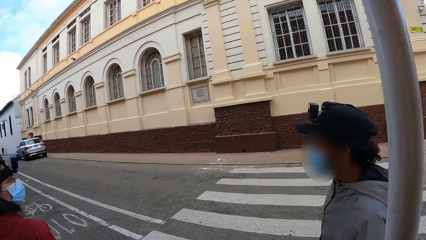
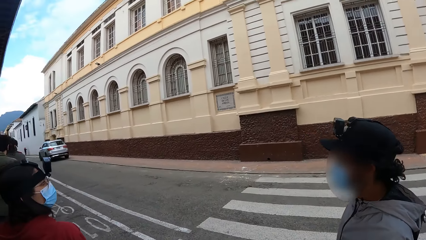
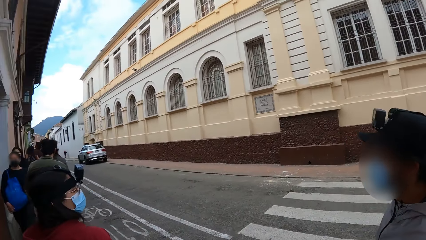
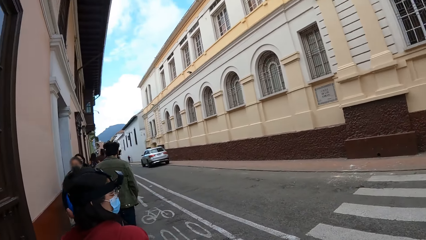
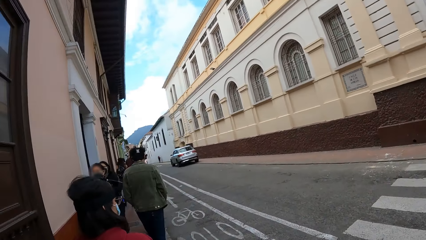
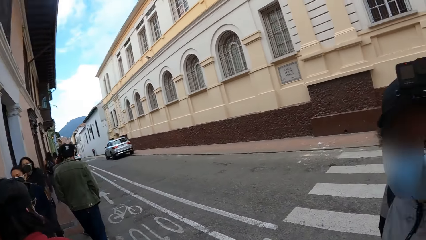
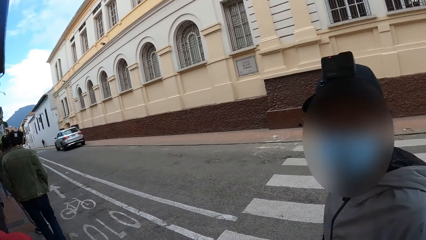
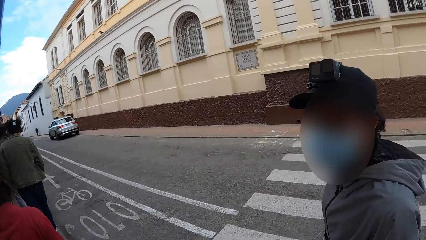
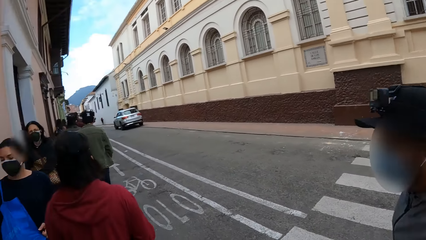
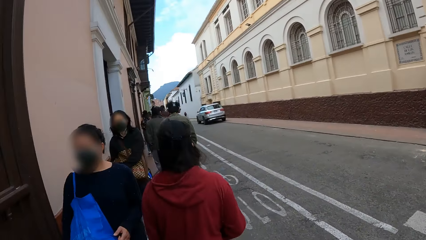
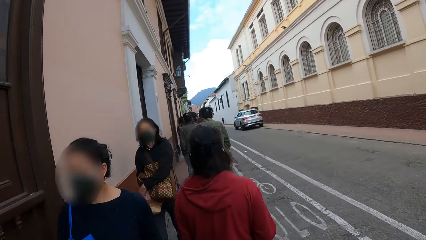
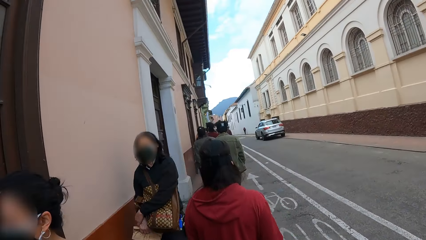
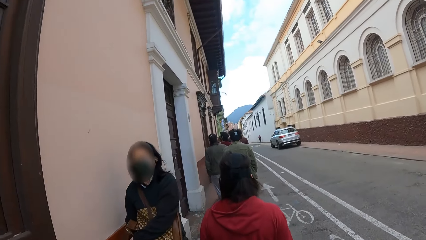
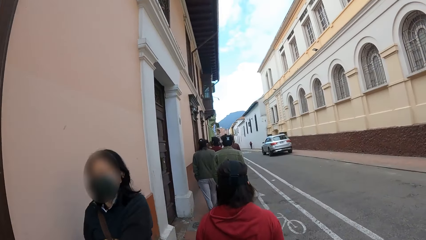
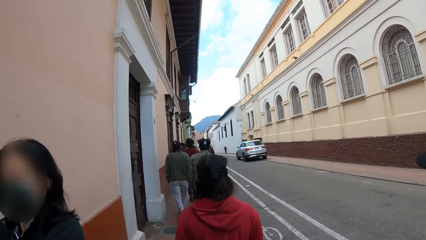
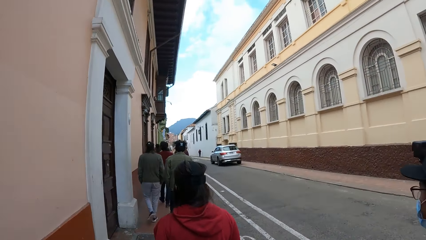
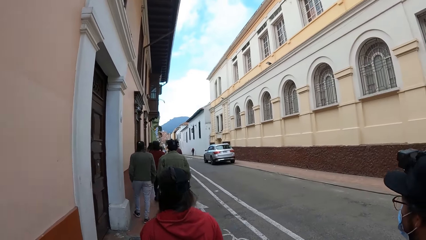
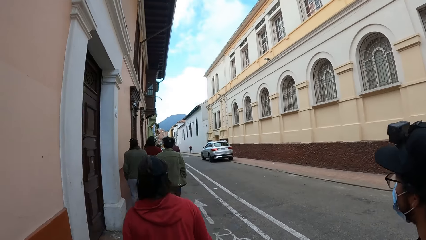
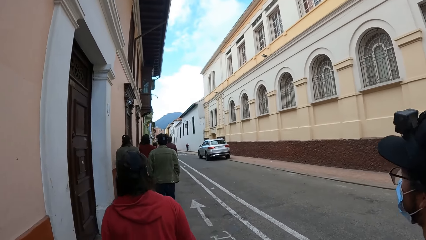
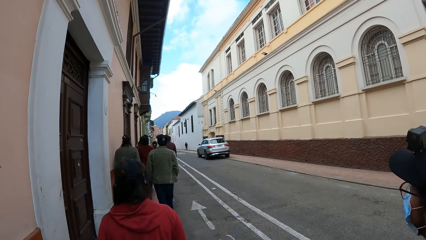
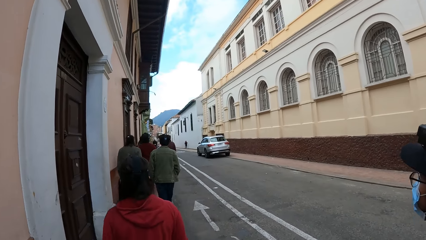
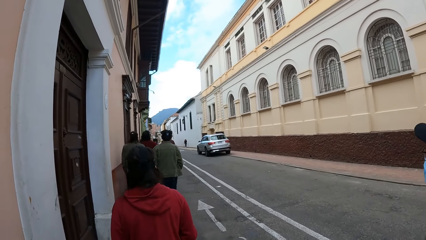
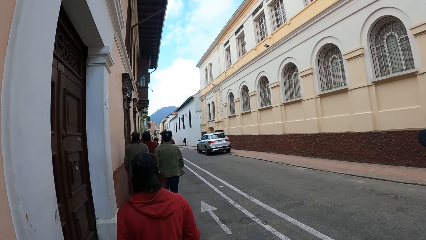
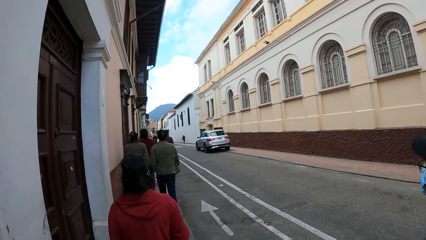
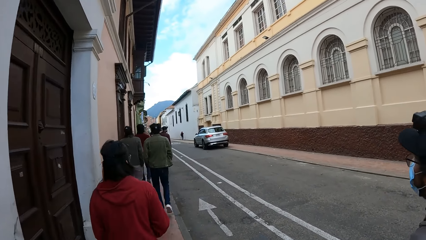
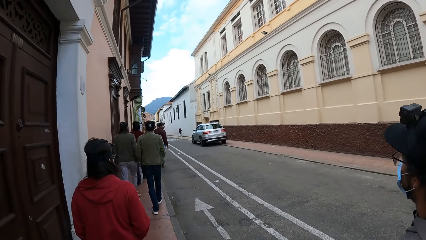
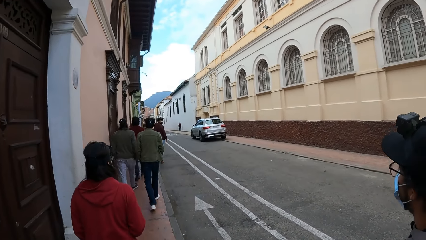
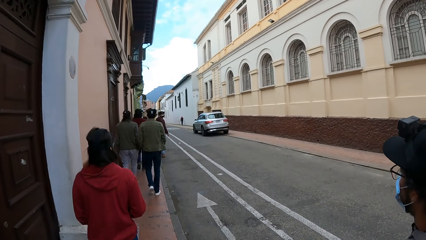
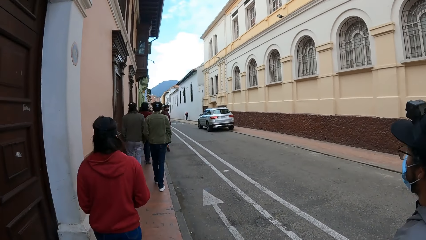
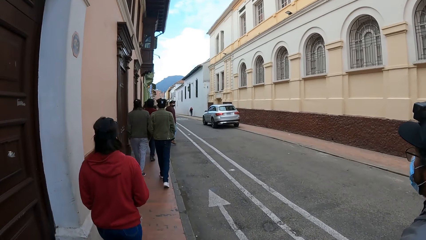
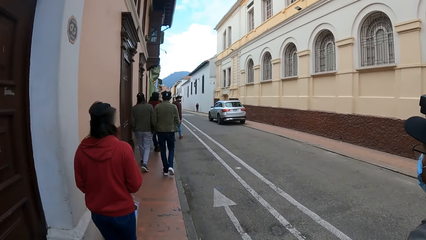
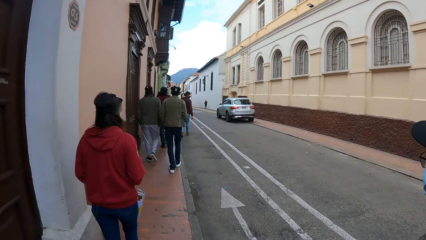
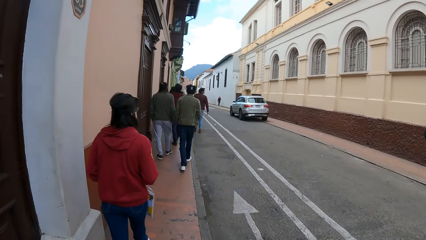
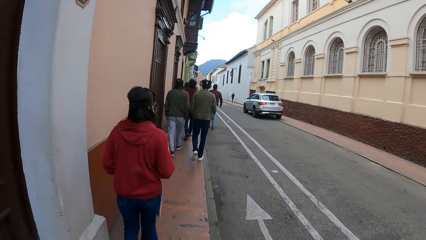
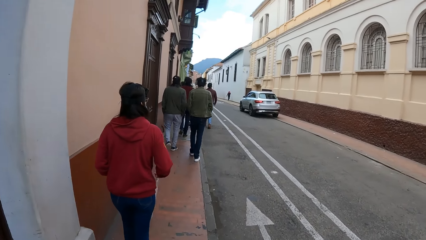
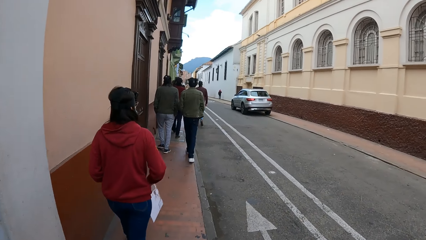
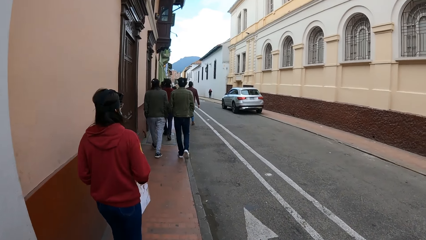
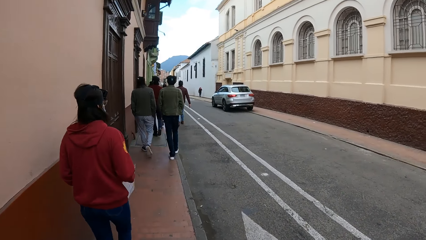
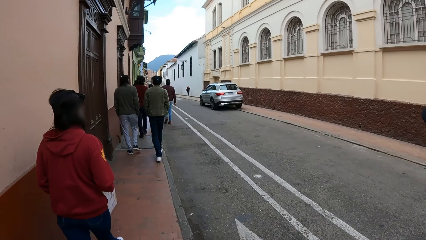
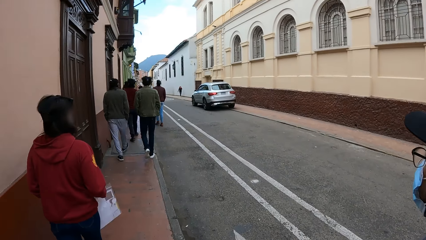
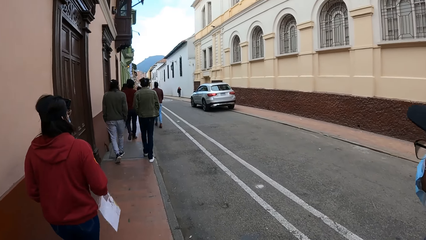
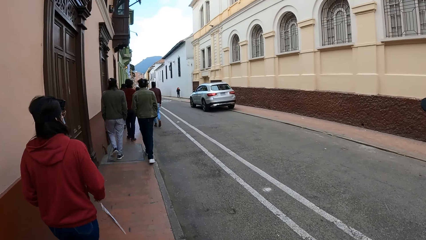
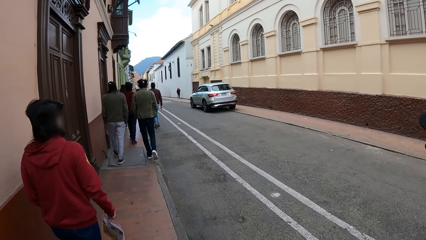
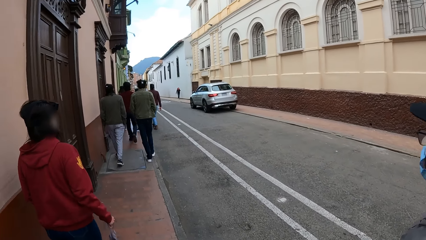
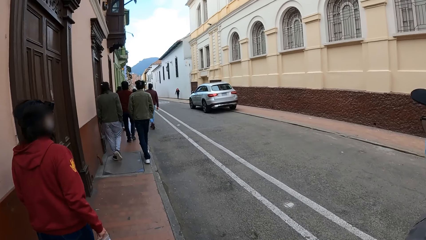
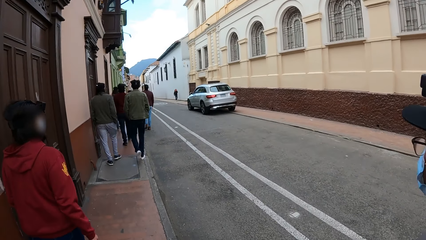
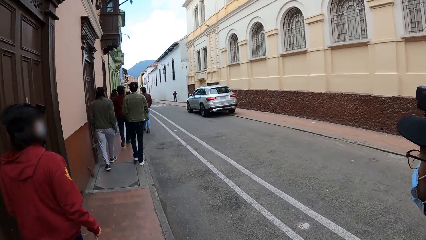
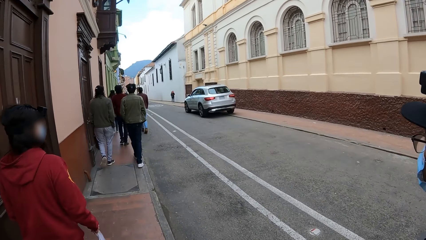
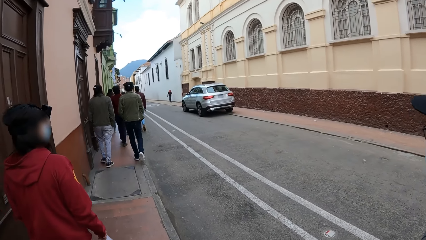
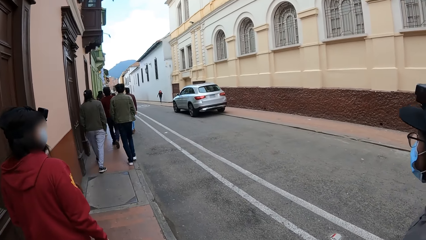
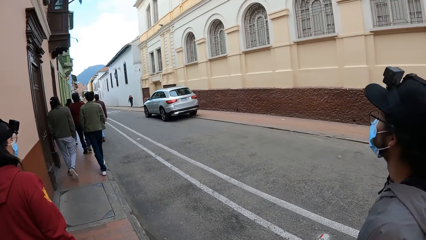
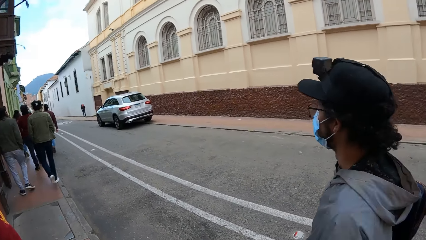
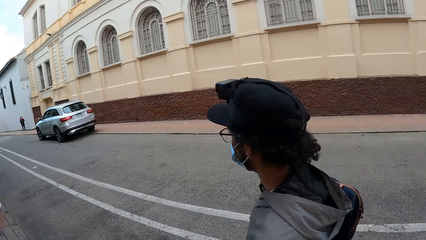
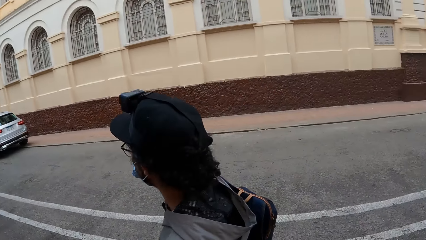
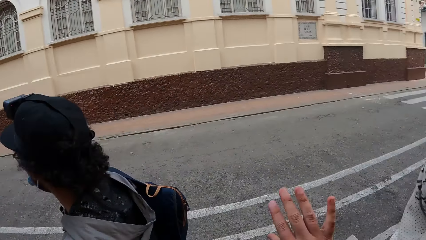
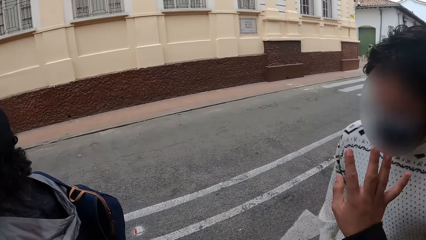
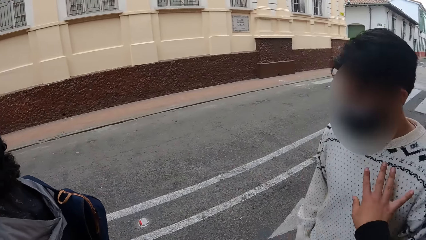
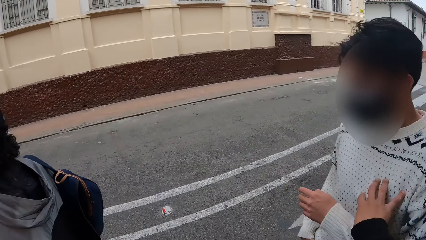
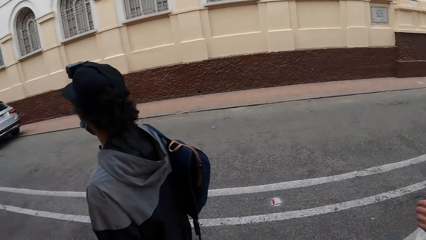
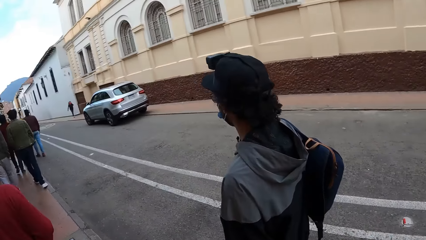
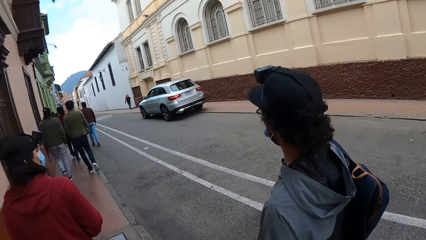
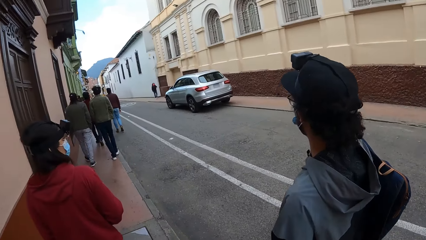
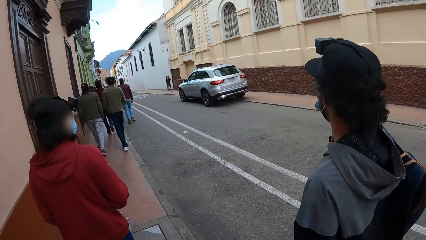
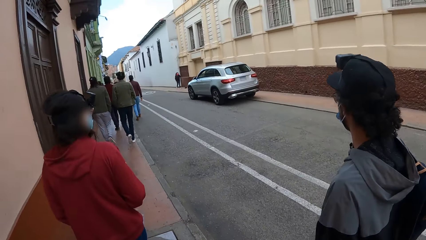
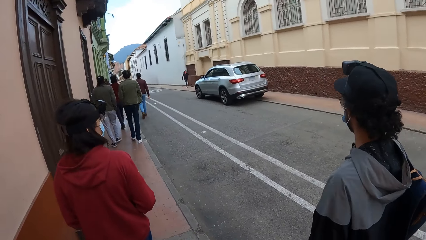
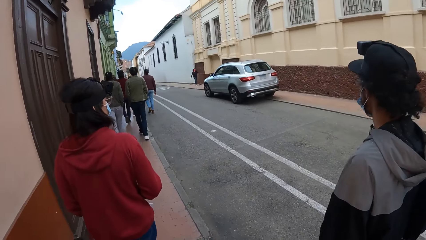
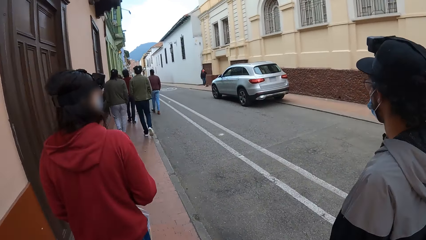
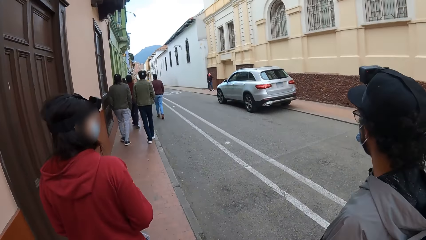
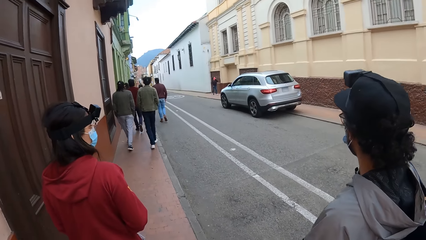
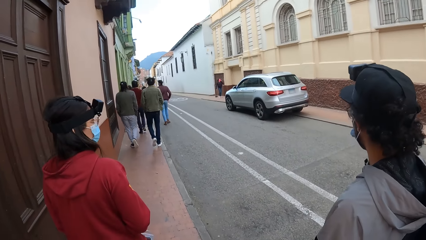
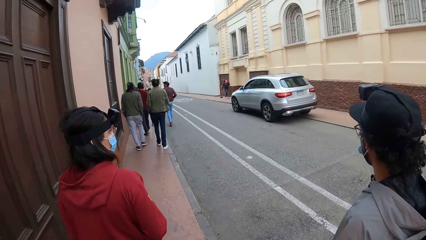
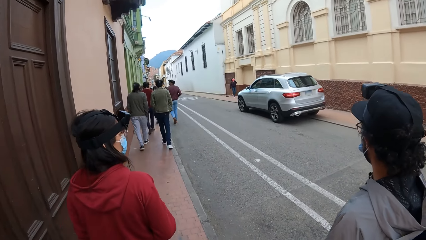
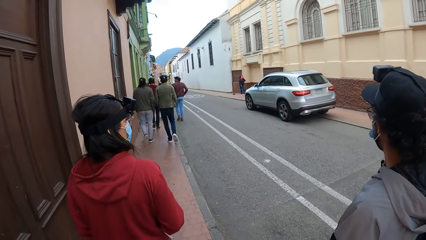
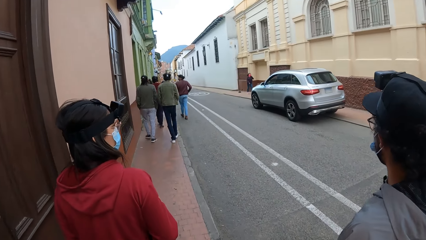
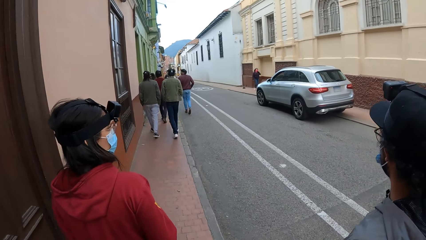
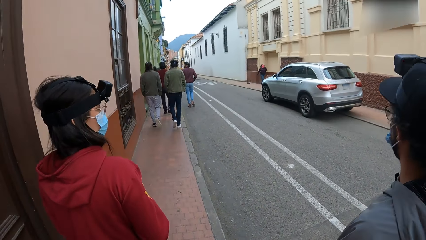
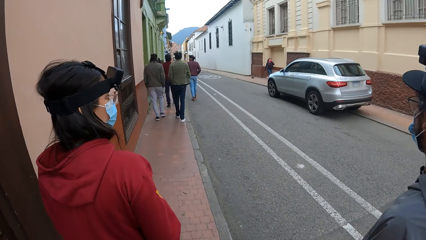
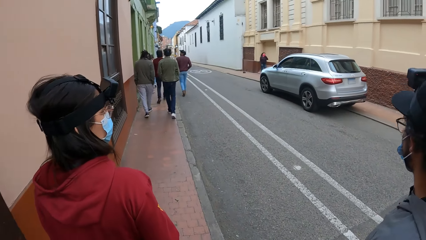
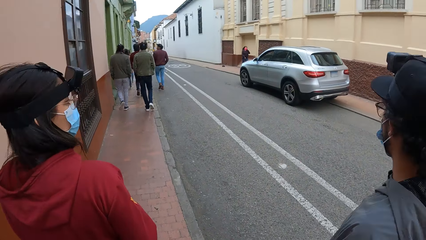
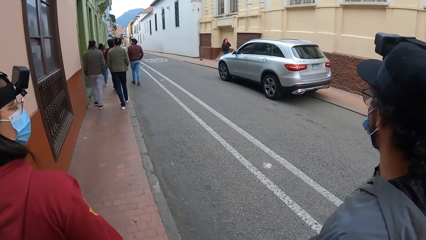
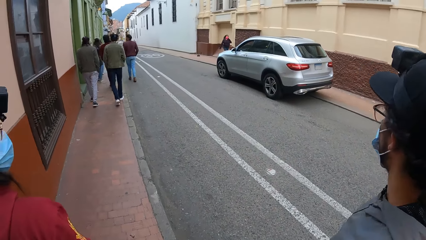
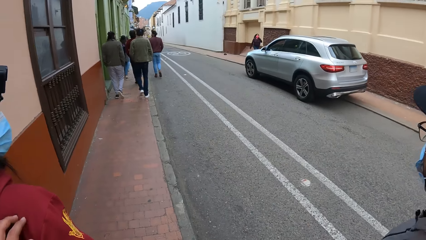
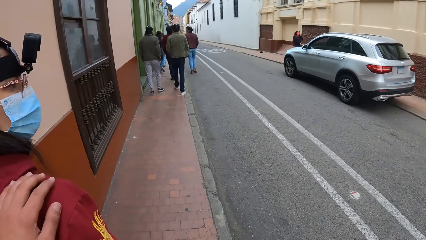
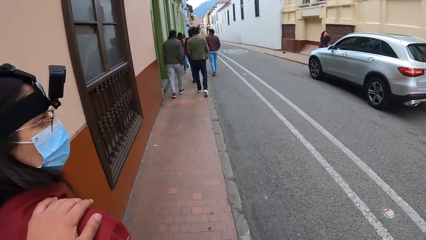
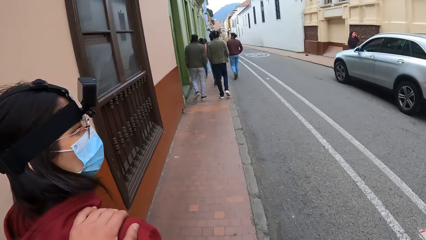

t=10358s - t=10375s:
A group of people walk past the camera wearer and the group of people. The camera wearer walks on the street with the group of people. They interact with the man and touch the man on the chest. They walk along the street.
